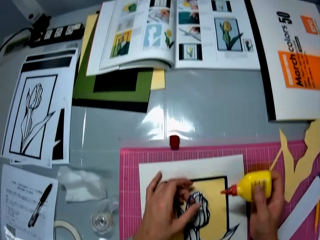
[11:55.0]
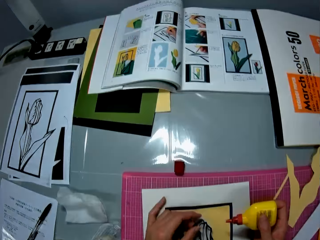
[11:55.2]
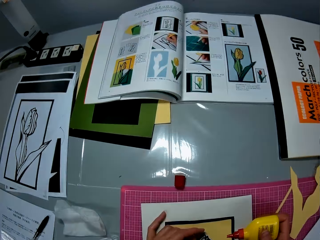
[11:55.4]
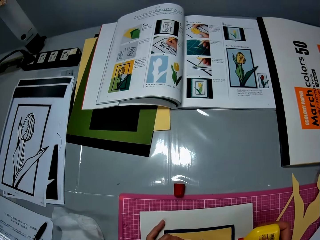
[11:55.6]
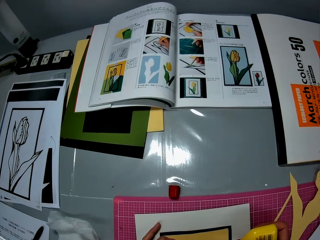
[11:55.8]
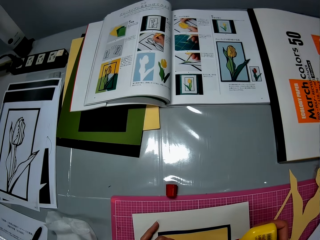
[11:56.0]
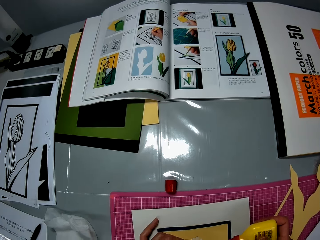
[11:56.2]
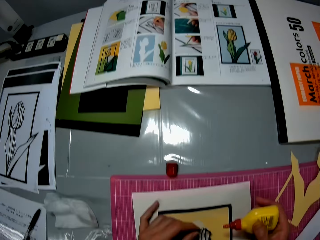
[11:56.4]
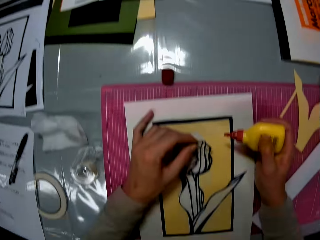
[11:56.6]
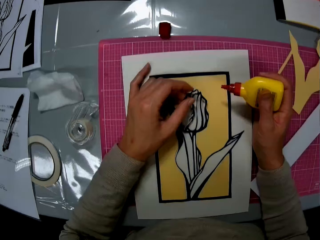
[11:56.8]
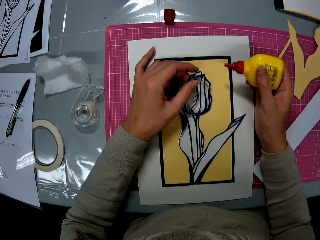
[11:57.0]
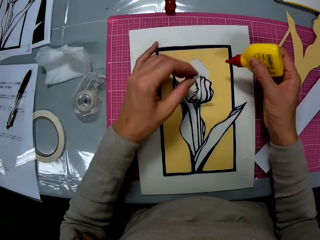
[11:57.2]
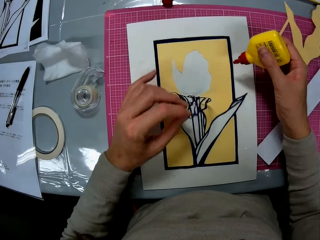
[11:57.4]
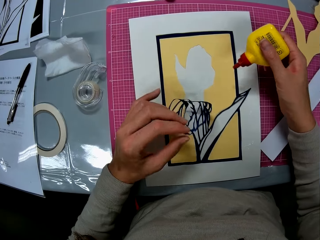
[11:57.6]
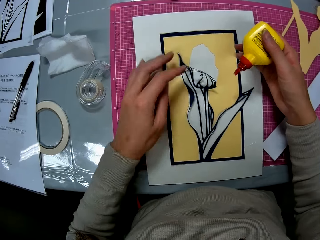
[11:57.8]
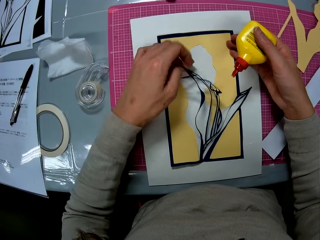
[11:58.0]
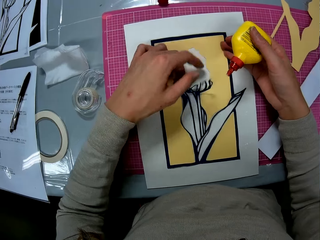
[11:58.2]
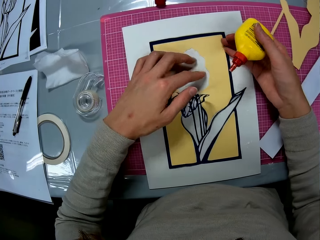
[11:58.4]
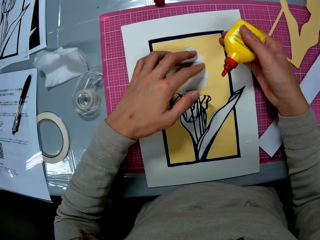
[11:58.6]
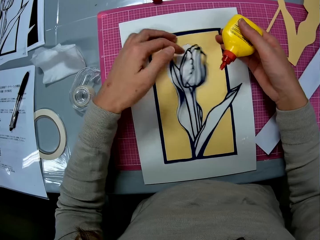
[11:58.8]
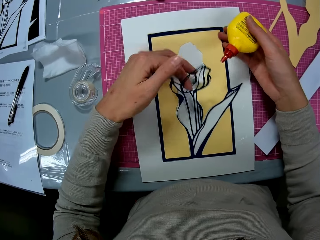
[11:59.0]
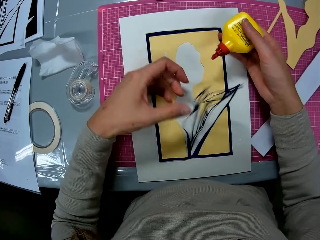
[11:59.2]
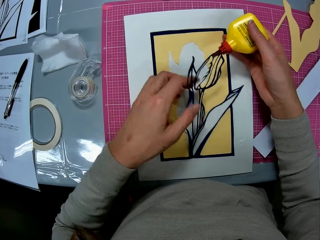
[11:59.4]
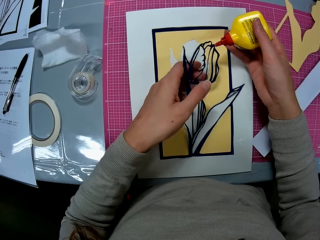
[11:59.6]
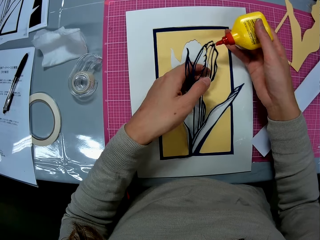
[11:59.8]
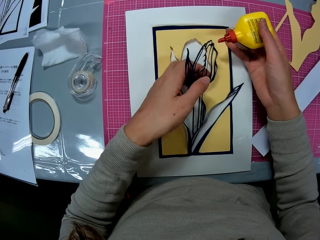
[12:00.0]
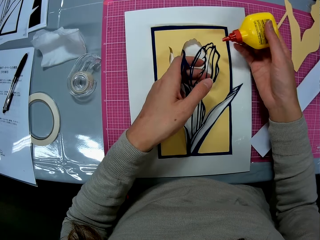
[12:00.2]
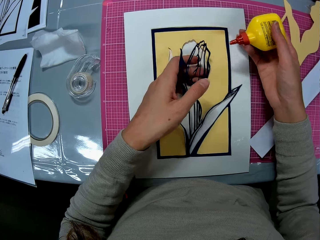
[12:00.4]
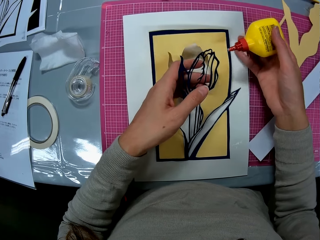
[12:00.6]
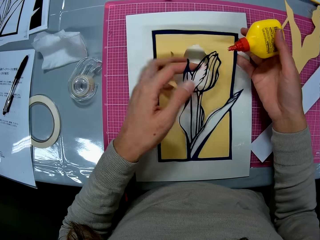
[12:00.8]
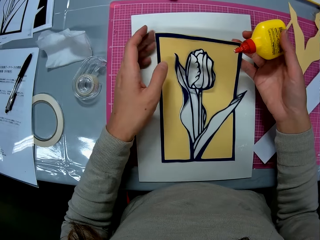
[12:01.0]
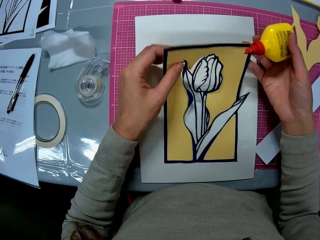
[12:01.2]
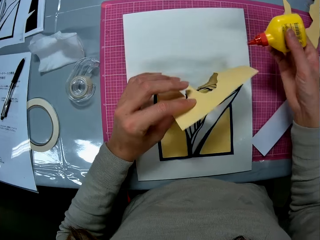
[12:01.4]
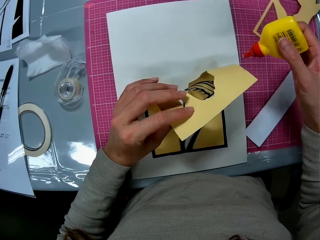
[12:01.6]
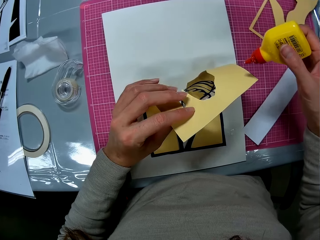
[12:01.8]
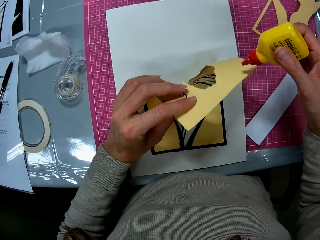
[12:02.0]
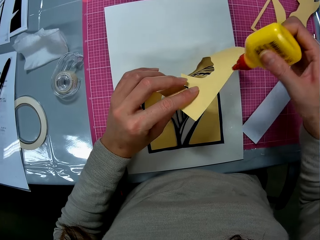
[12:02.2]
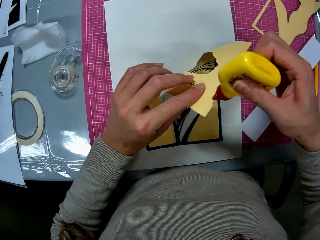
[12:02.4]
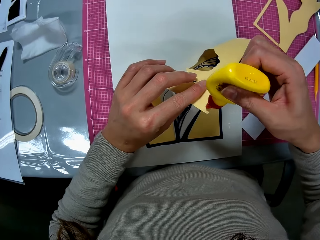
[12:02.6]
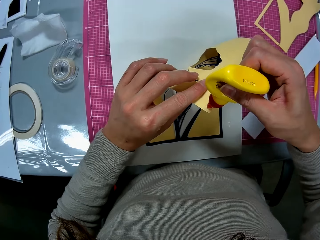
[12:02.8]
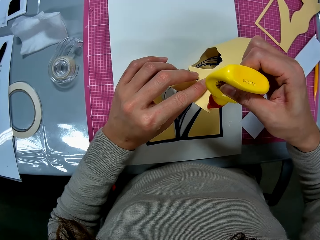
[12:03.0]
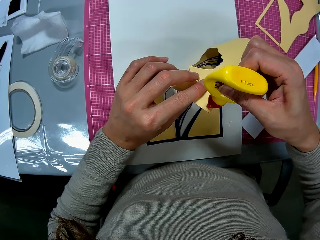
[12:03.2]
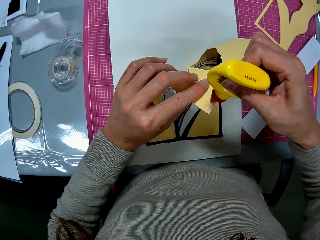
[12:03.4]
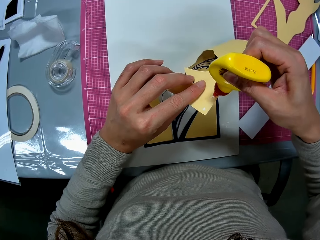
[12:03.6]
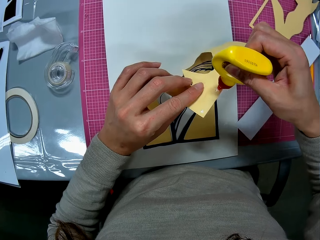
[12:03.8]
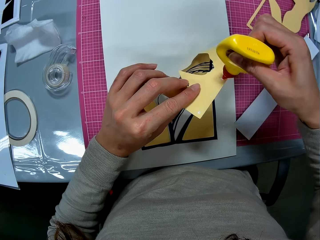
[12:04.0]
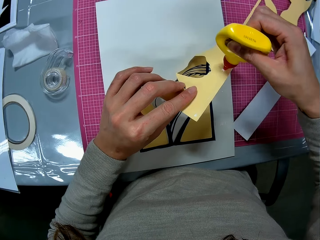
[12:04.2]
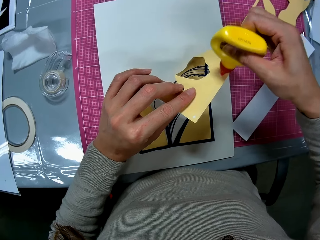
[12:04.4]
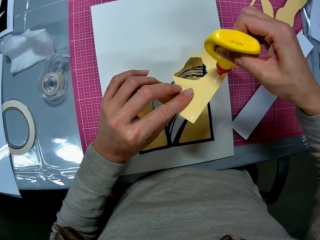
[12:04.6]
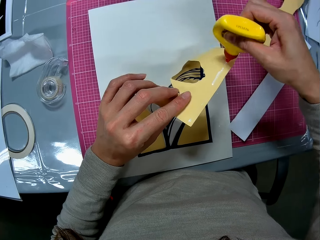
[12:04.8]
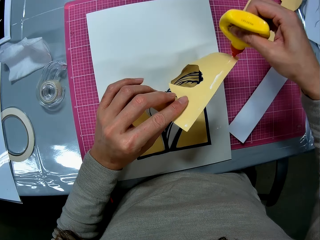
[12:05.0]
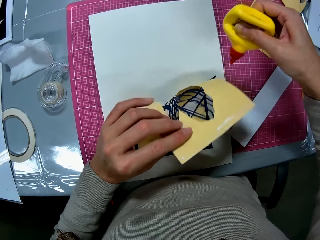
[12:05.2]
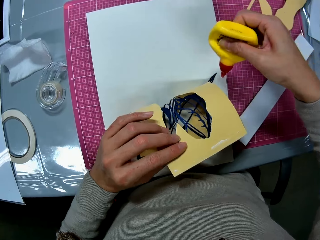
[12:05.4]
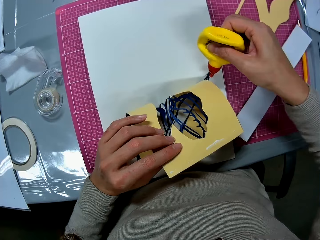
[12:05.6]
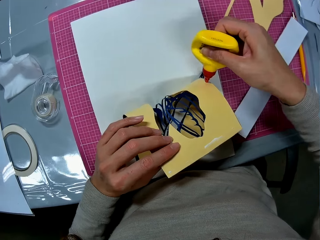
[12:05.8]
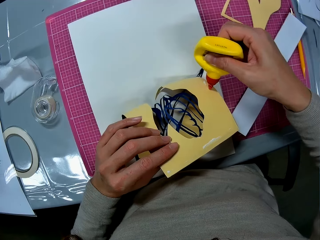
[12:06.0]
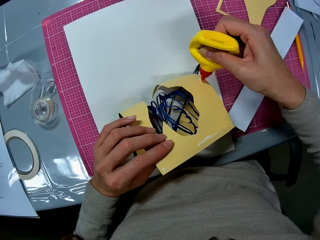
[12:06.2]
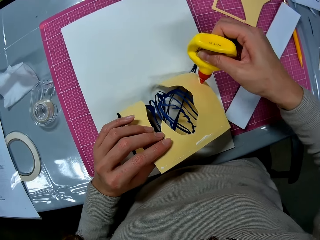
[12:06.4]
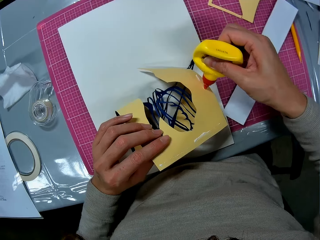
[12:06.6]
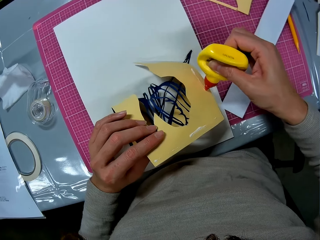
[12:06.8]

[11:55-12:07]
The camera wearer detaches the nylon flower from the manila with the left hand. They open the papercraft on the cardboard sheet. They fold sides of the manila with the left hand. They put glue on the down edges of the papercraft on the cardboard sheet.

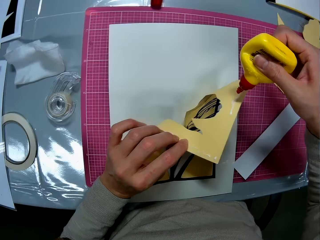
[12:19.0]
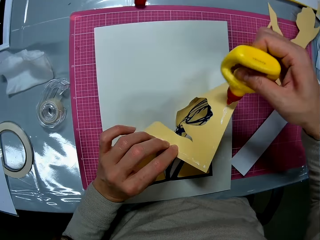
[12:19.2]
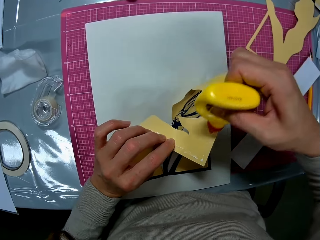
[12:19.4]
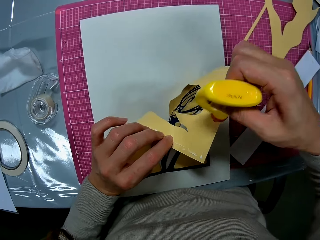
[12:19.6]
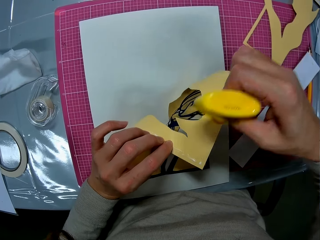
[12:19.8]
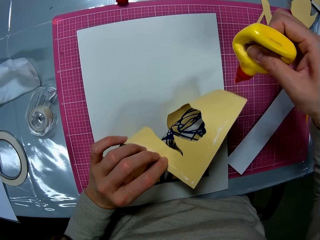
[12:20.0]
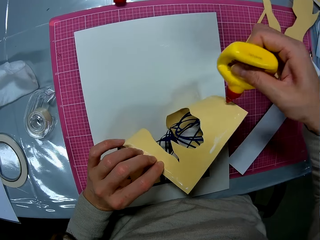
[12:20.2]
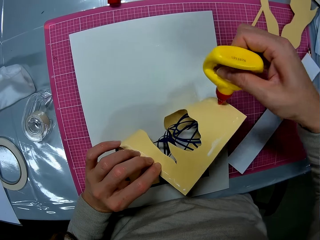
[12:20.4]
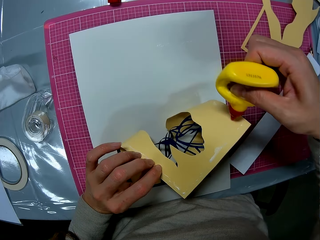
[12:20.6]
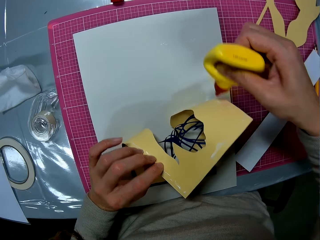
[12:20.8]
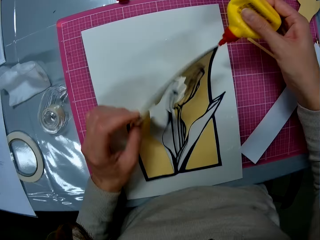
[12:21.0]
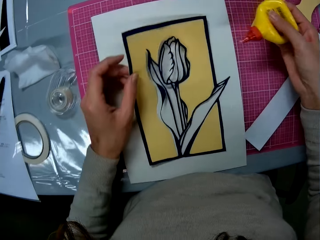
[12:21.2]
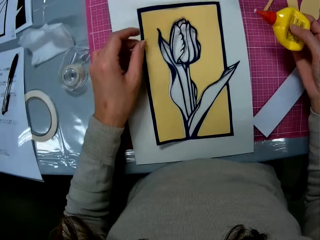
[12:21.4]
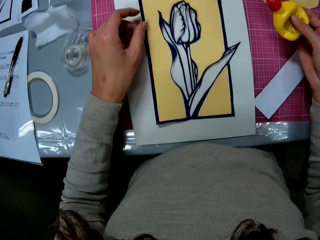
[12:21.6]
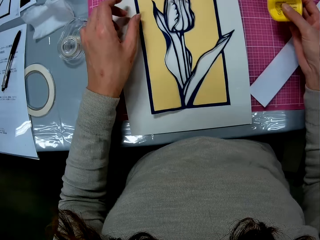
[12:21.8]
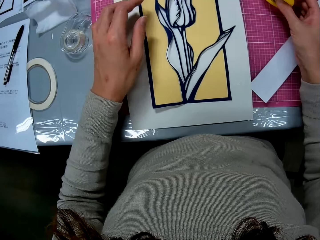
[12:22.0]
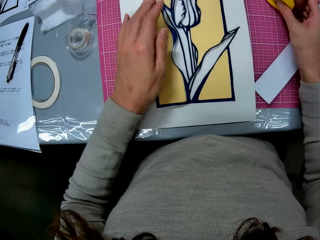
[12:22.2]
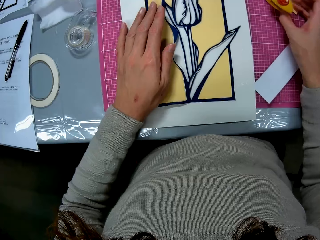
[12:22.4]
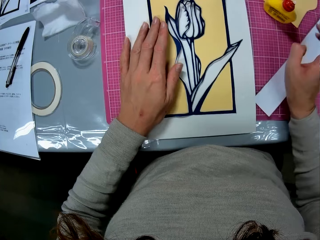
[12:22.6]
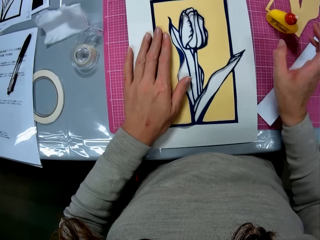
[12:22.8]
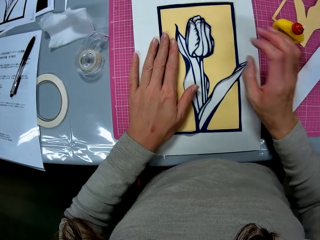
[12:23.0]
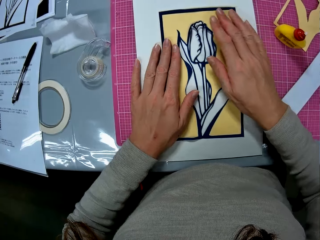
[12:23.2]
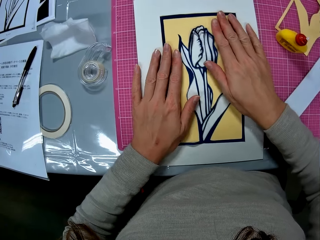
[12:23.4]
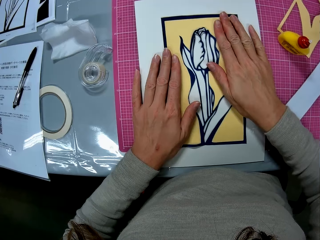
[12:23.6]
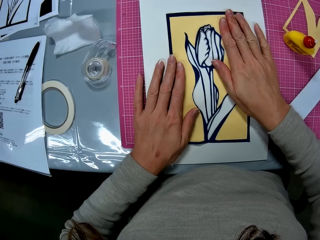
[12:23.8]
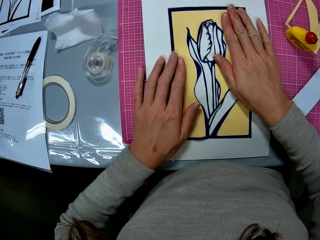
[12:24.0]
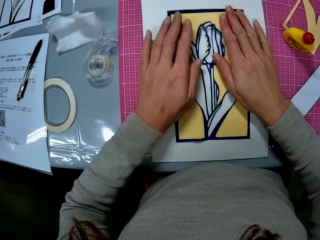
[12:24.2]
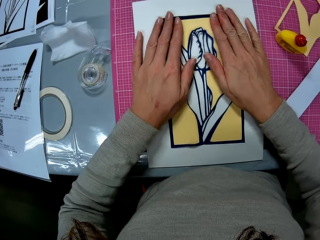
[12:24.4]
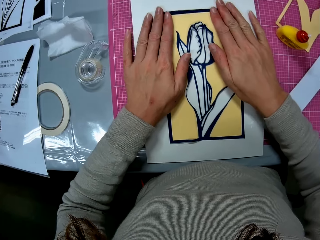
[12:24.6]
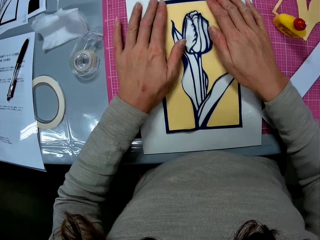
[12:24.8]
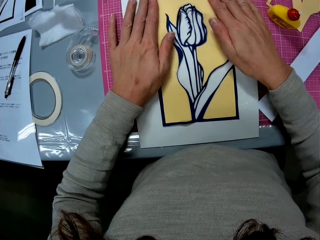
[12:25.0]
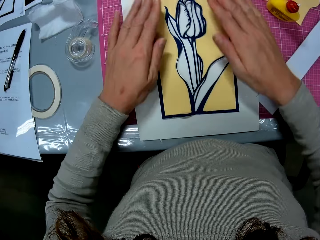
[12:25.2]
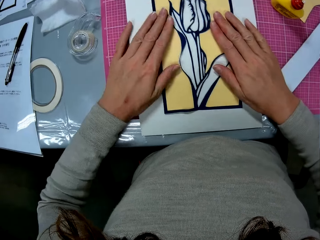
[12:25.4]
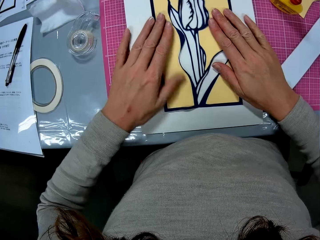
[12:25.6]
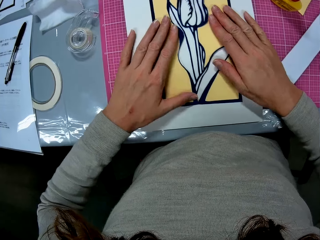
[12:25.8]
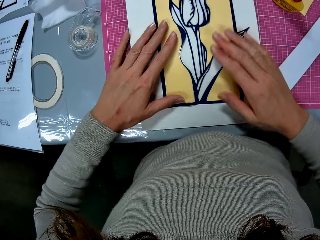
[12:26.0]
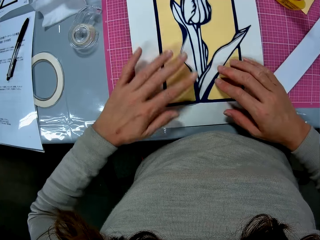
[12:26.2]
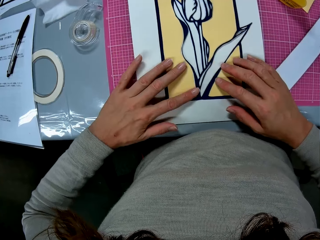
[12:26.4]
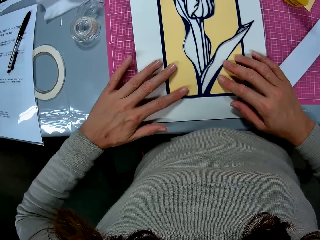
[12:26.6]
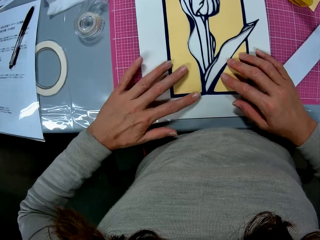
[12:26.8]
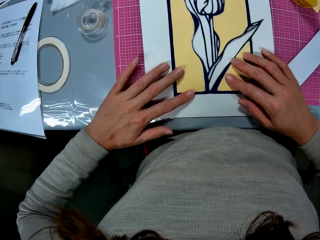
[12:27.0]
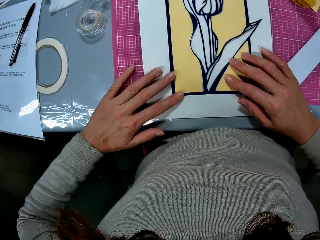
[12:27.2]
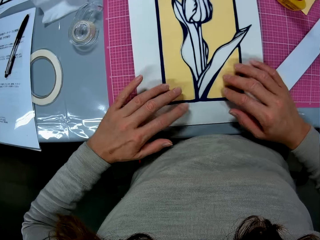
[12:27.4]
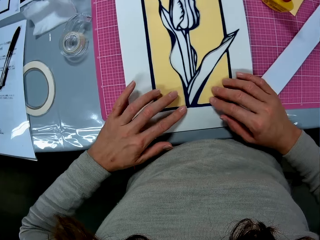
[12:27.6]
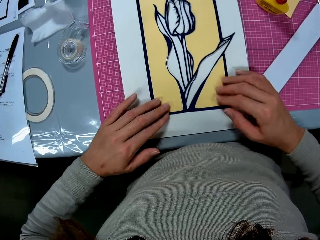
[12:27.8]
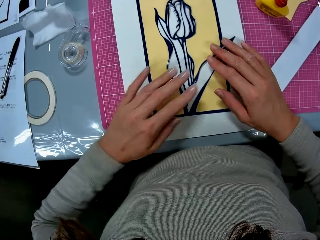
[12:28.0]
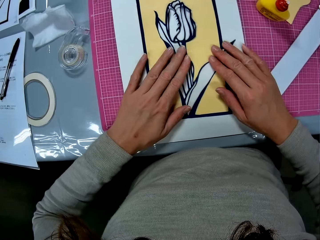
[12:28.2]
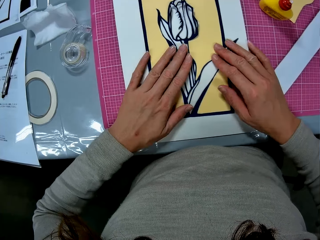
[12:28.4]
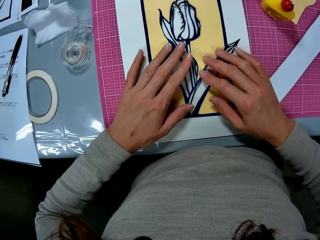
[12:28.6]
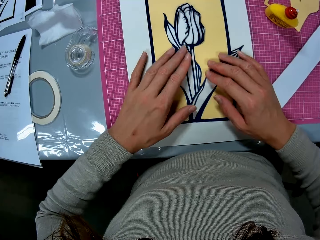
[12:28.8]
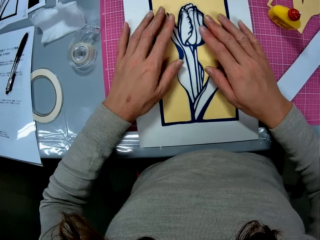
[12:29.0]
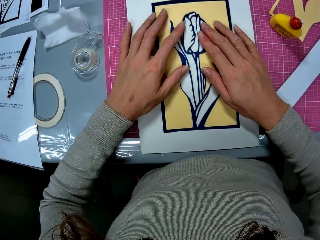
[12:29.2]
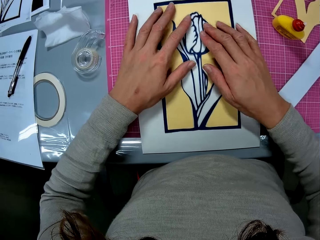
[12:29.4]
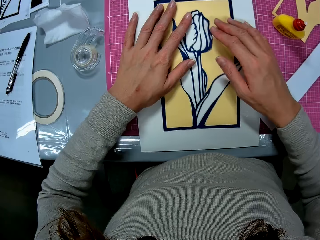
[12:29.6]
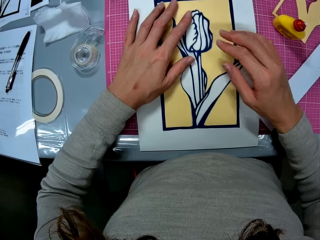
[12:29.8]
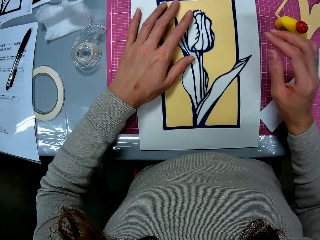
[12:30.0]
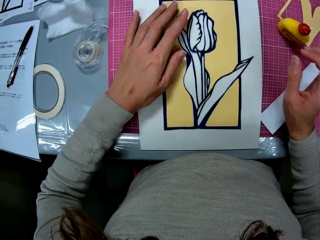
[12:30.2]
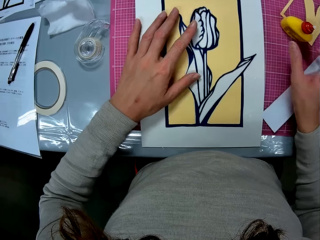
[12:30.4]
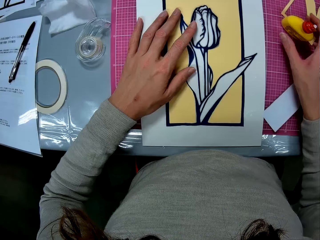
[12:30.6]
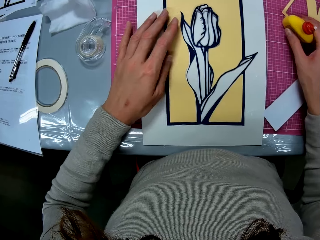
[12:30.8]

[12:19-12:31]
The camera wearer lowers the papercraft to the cardboard sheet. She drops the glue container in her right hand on the cutting mat. She presses the papercraft against the cardboard sheet. She fixes the glued edges on the white manila.
